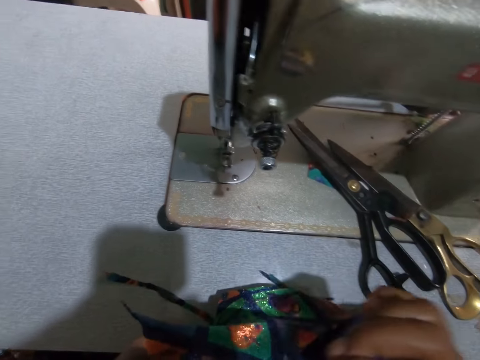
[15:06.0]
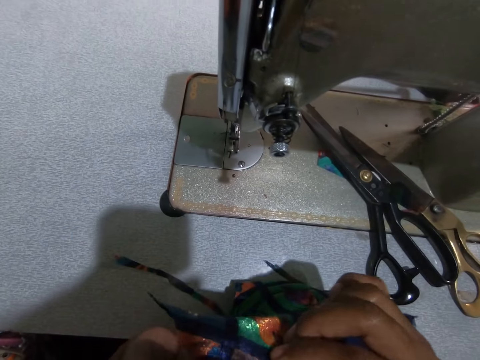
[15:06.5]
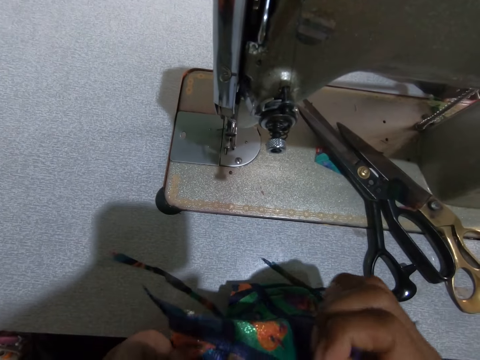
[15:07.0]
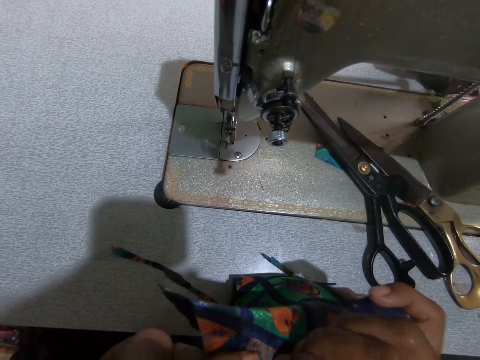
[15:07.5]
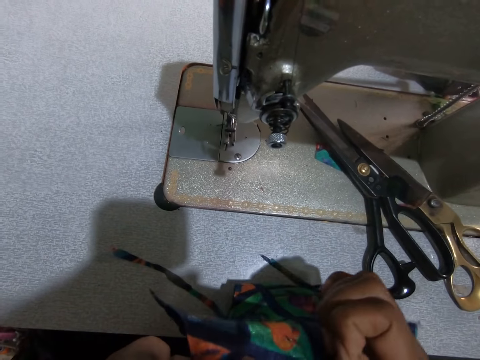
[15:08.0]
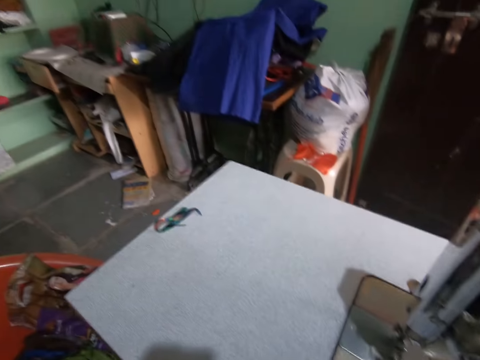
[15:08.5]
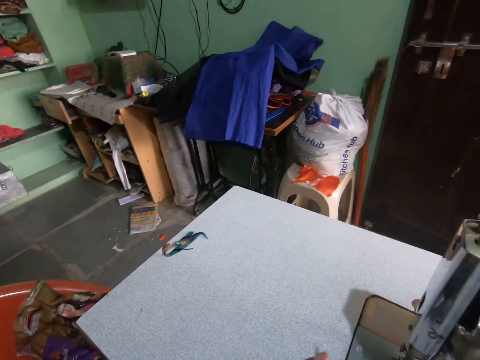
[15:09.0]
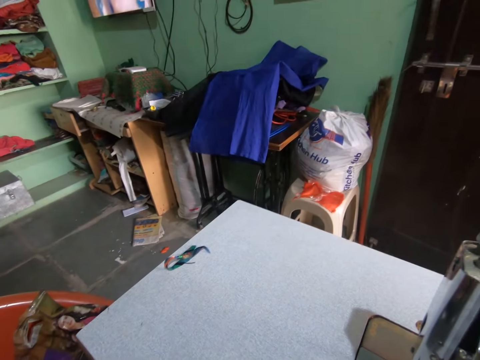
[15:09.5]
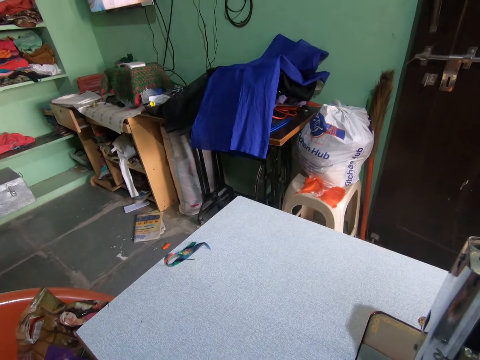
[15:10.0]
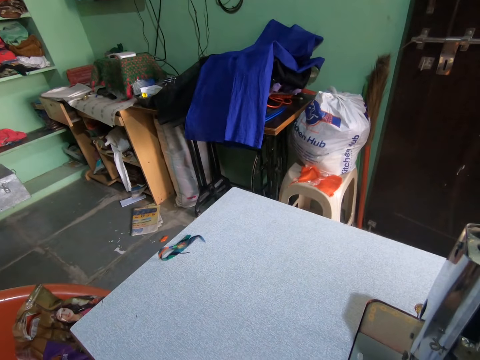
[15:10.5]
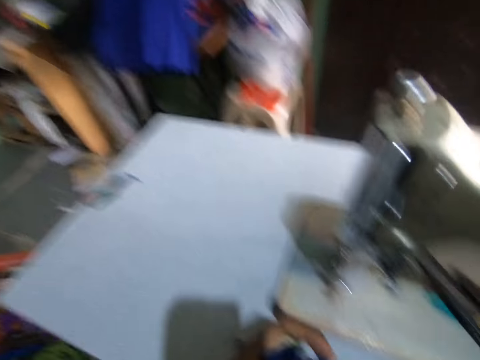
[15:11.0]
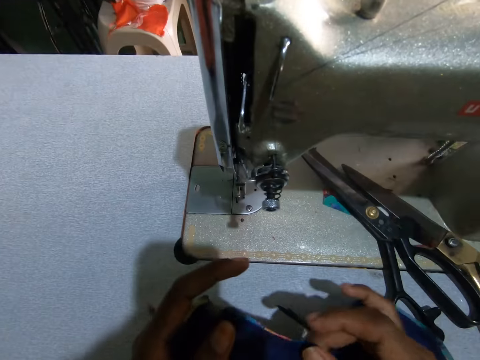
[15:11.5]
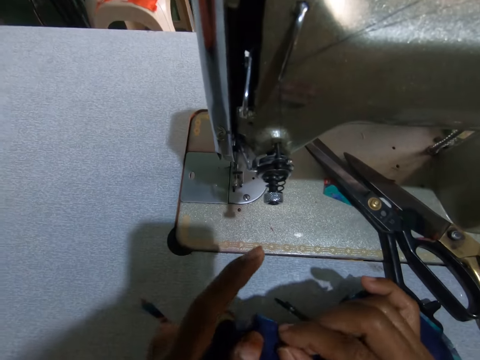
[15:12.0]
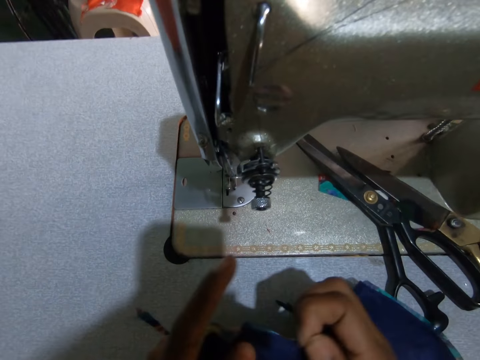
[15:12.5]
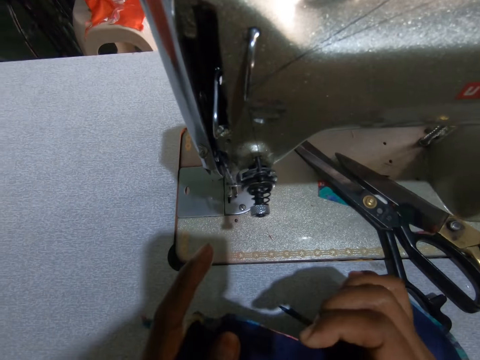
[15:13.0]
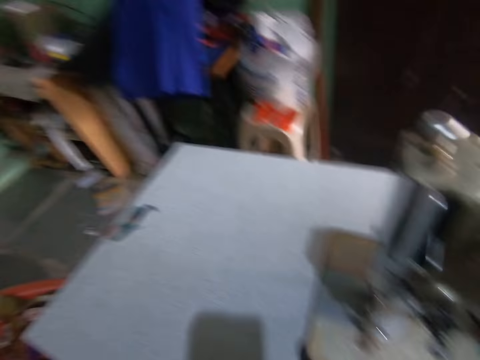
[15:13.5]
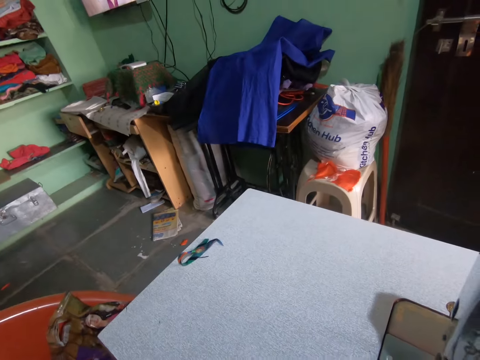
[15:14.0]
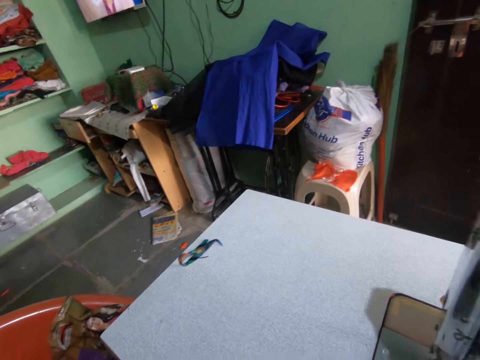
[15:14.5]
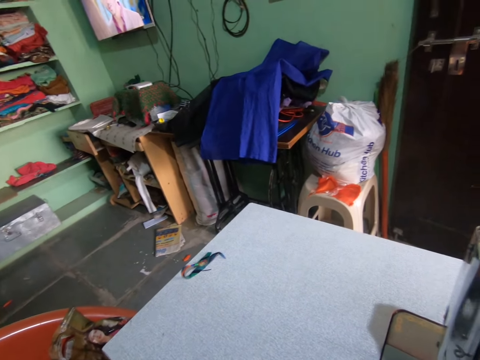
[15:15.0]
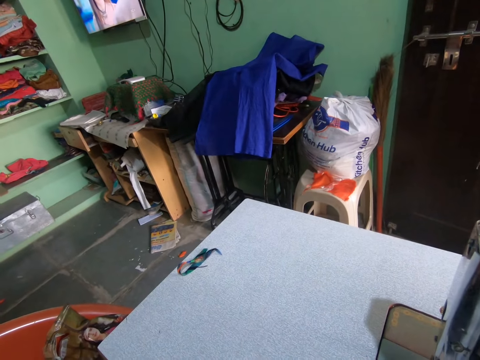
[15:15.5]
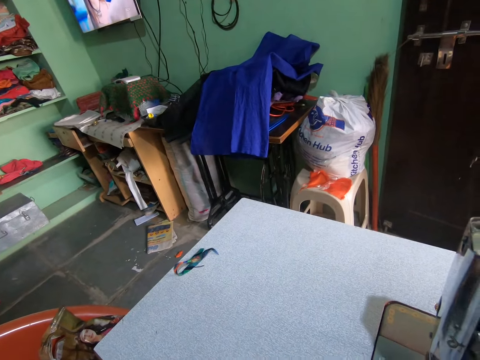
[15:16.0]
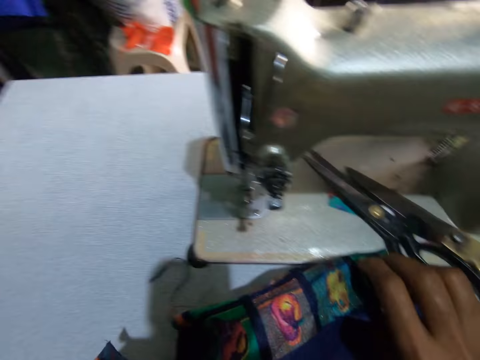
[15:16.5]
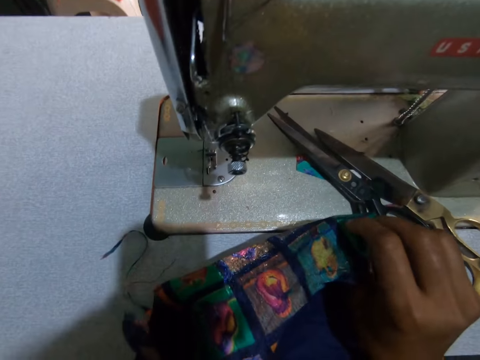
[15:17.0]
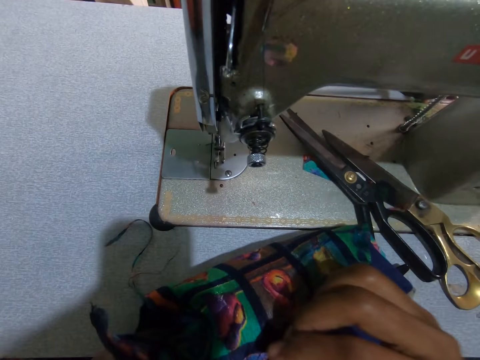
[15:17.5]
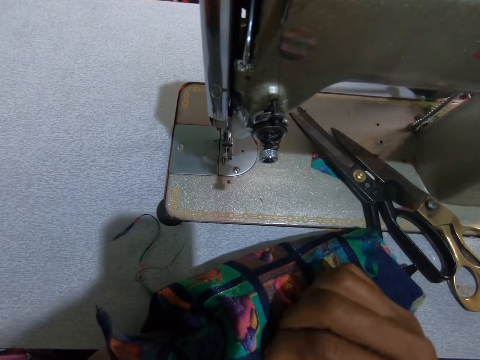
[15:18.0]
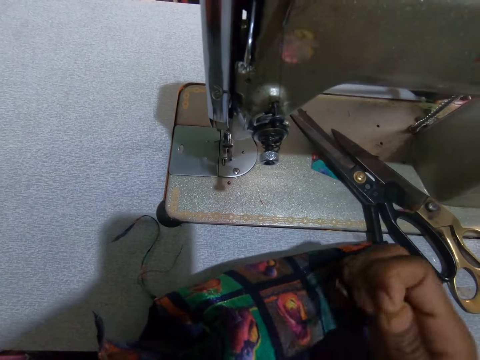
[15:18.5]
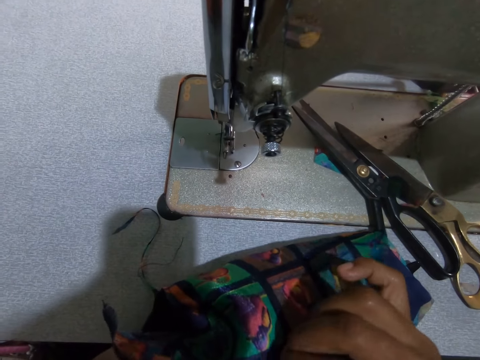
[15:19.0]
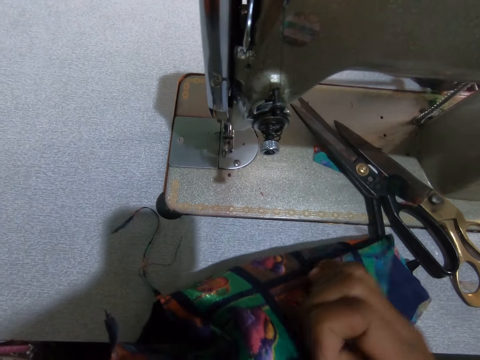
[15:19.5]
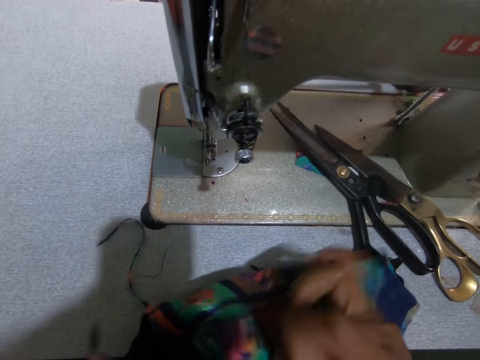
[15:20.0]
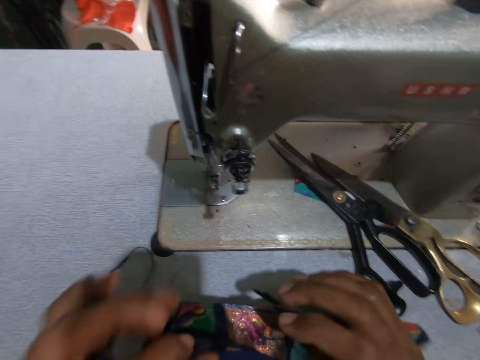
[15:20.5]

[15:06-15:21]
The camera wearer adjusts the piece of cloth. They move the fabric on the table. They stare at the room.

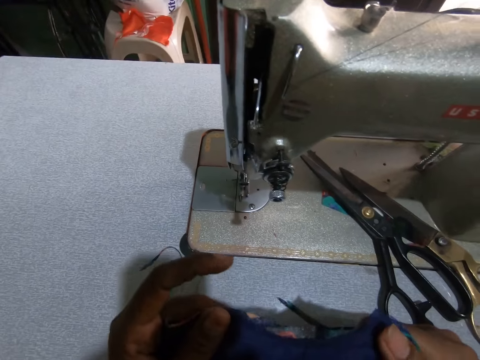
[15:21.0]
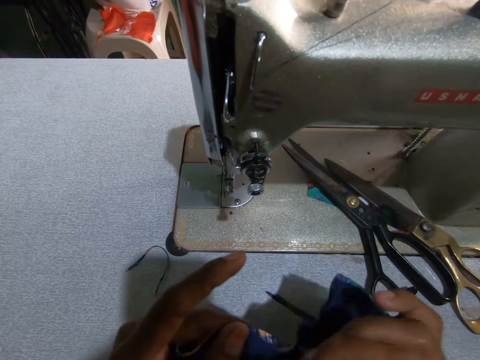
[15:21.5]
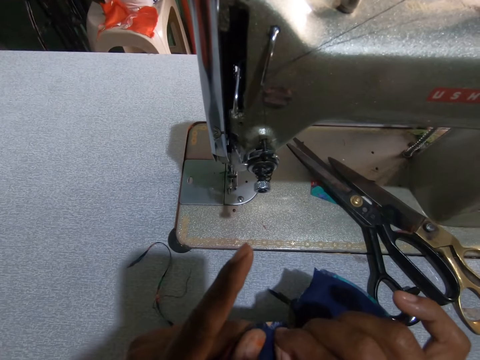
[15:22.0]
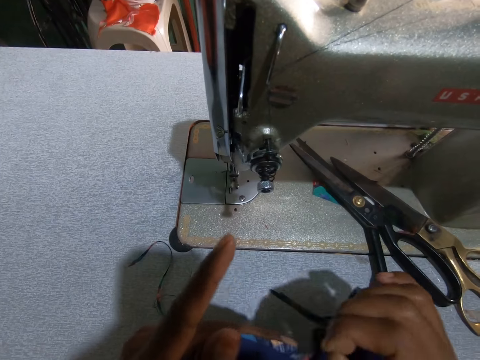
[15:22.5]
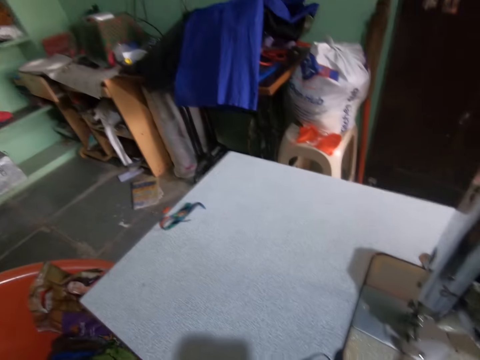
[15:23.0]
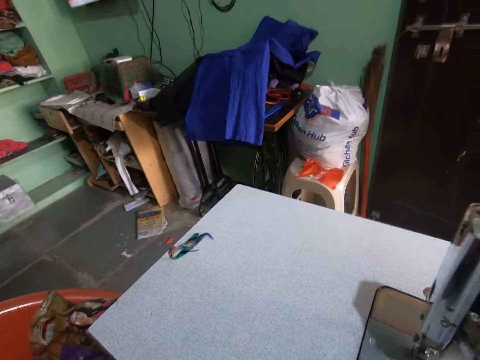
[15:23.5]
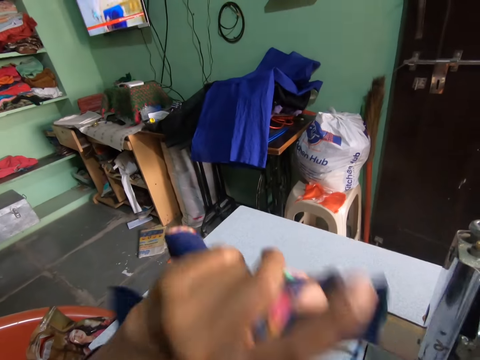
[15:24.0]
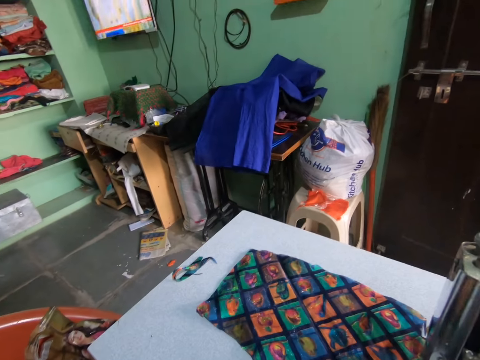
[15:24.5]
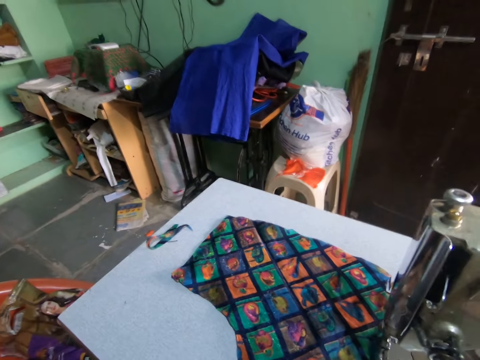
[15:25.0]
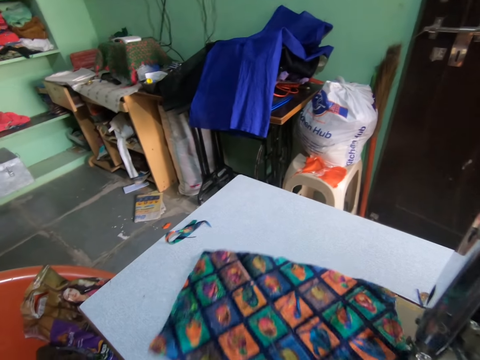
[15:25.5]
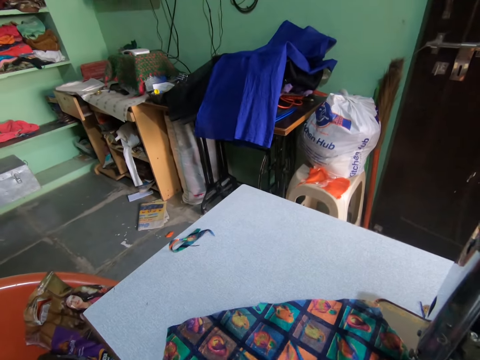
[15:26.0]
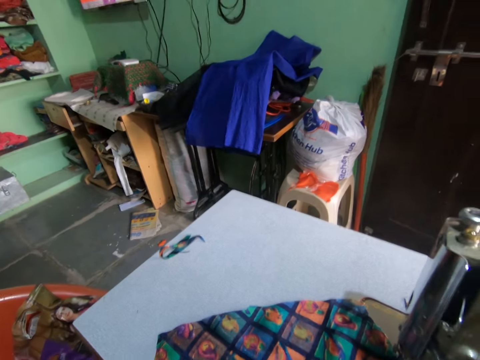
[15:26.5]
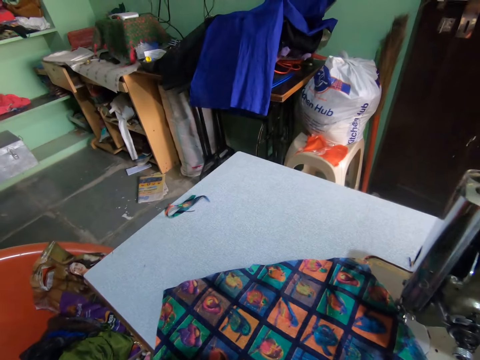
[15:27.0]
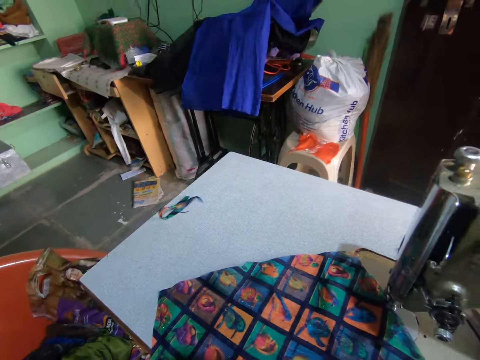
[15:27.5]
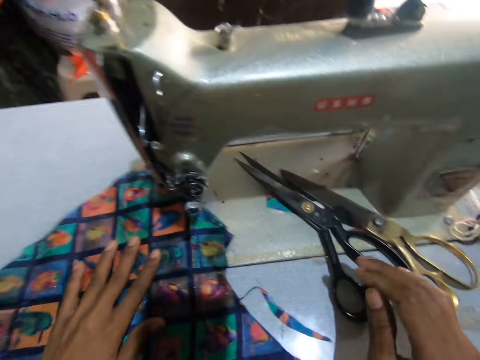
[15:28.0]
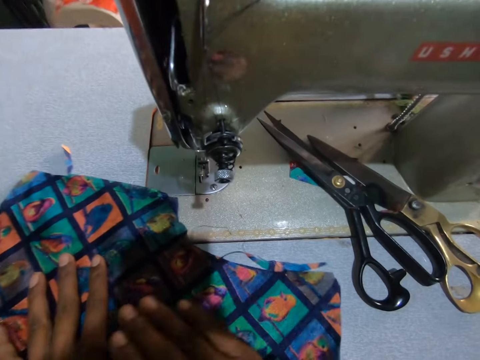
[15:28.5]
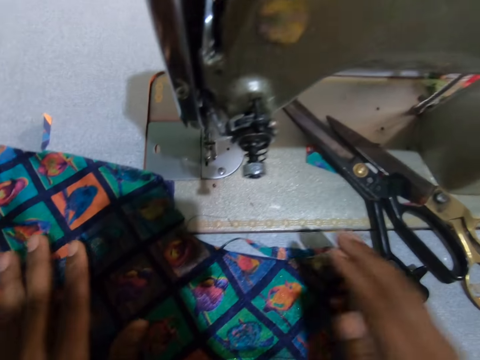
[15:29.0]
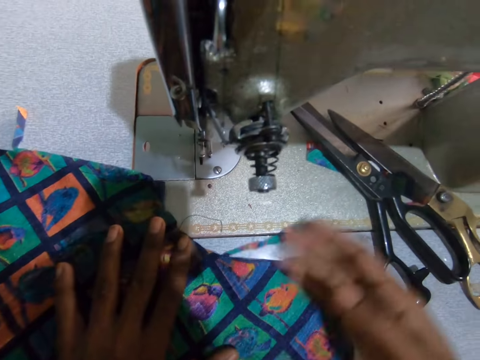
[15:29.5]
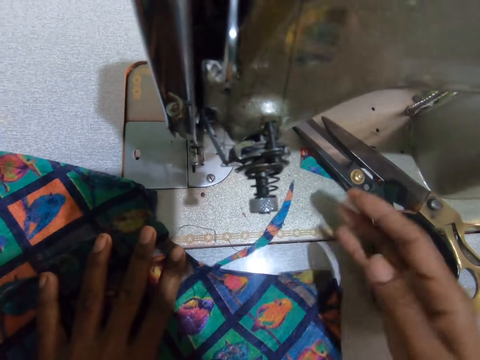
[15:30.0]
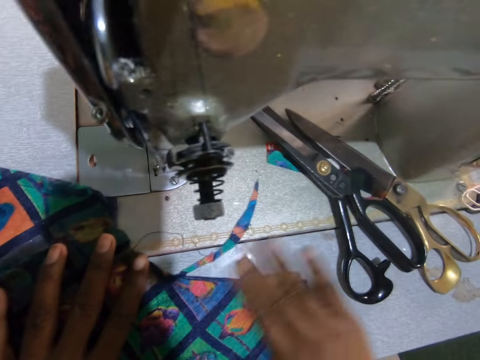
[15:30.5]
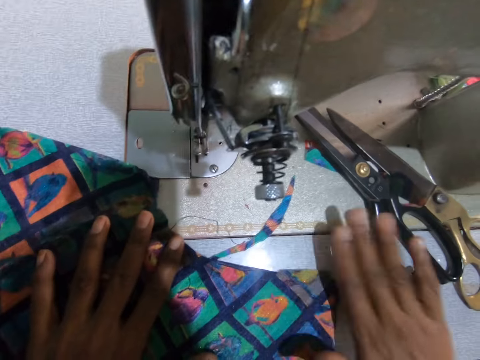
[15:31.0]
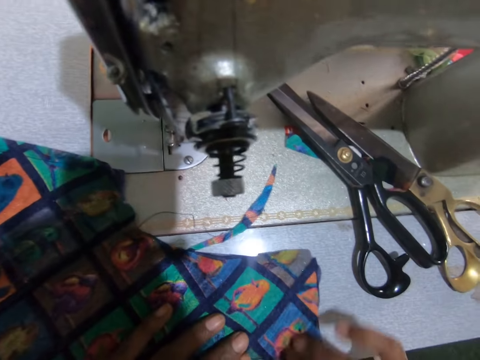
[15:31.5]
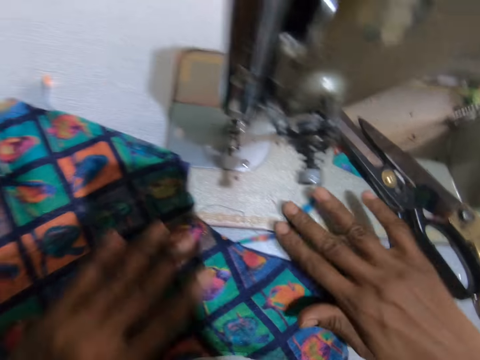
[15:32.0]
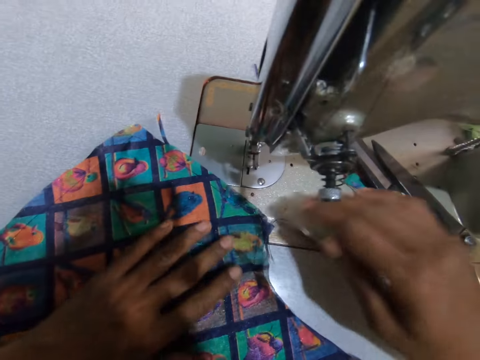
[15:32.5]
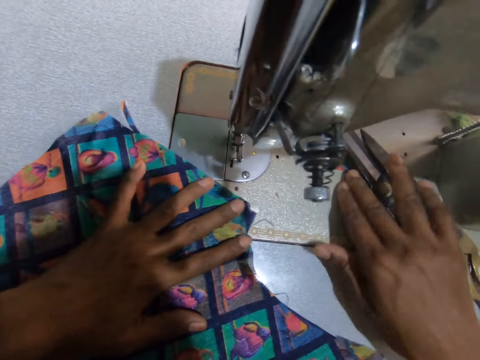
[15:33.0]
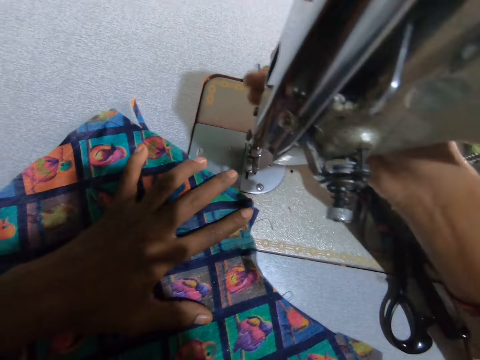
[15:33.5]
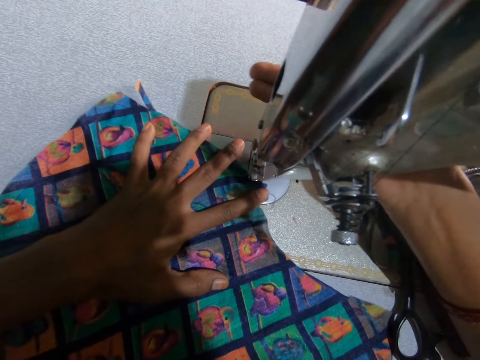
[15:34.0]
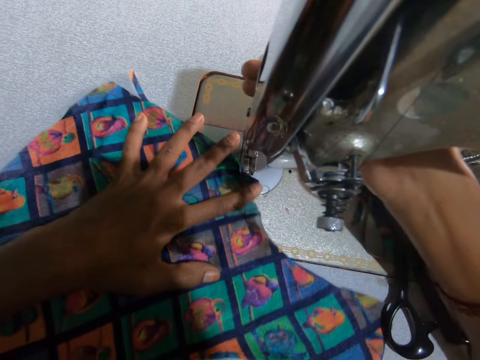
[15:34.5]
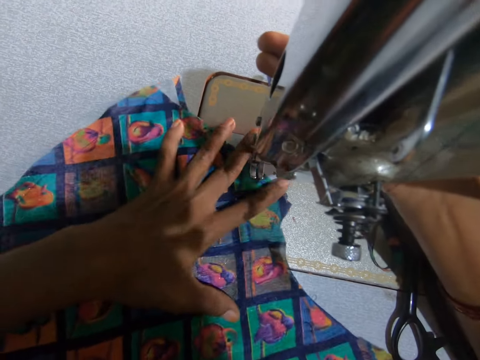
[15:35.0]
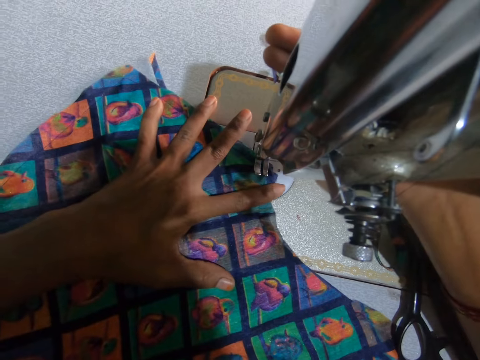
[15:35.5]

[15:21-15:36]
The camera wearer moves the fabric on the table. They place the piece of cloth on the sewing machine. They sew the piece of cloth. They adjust the piece of cloth. They wipe the fabric with the hand. They adjust the piece of cloth. They adjust the sewing machine. They position the needle on the fabric. They sew the fabric. They adjust the piece of cloth.
